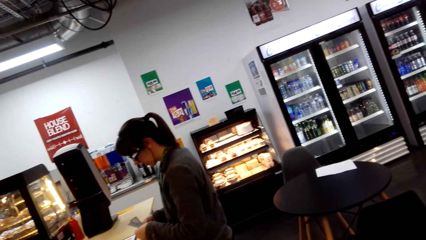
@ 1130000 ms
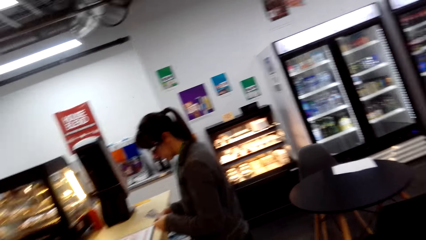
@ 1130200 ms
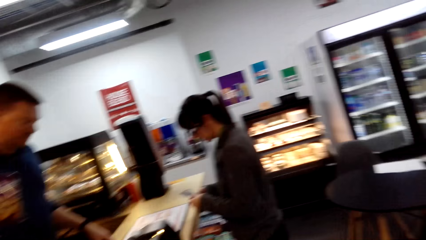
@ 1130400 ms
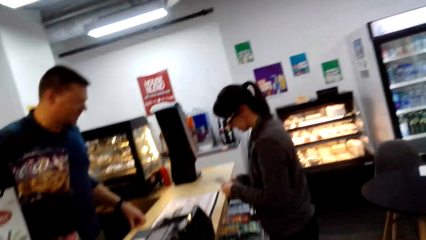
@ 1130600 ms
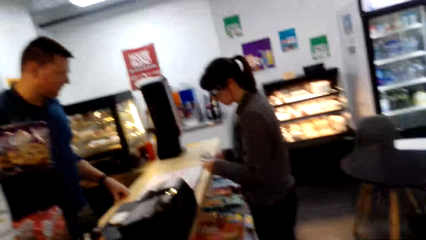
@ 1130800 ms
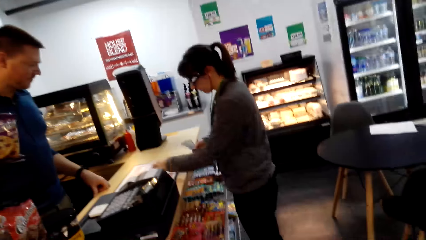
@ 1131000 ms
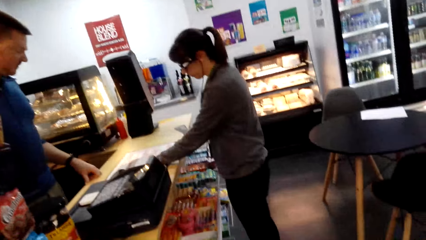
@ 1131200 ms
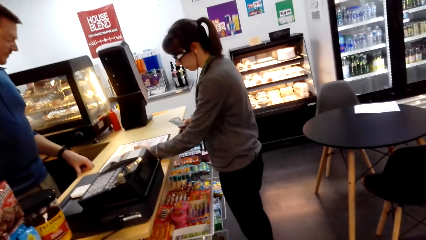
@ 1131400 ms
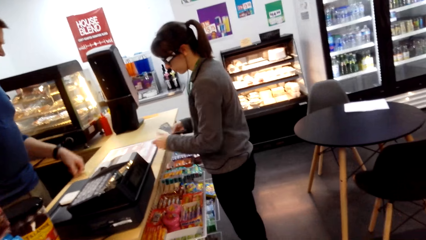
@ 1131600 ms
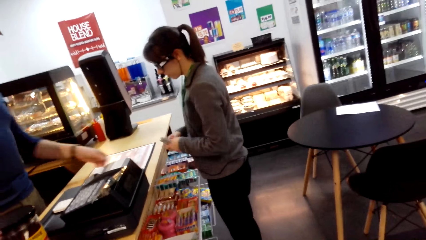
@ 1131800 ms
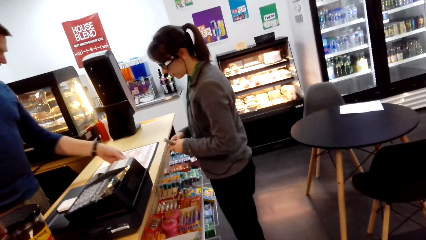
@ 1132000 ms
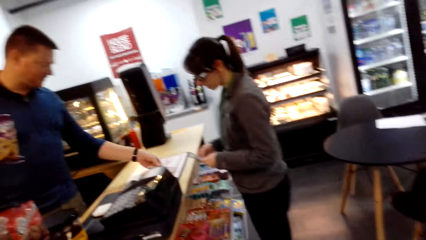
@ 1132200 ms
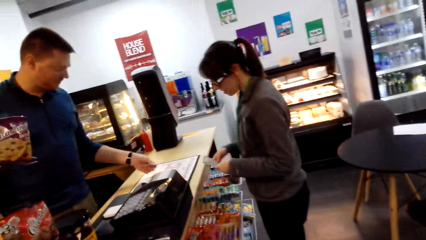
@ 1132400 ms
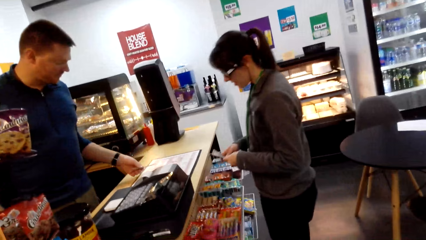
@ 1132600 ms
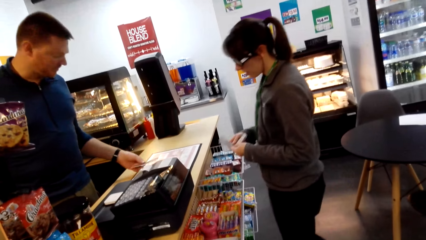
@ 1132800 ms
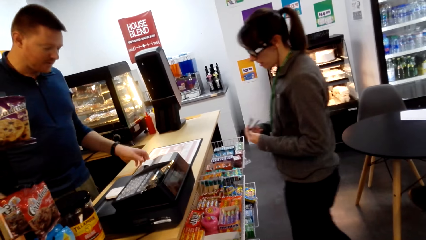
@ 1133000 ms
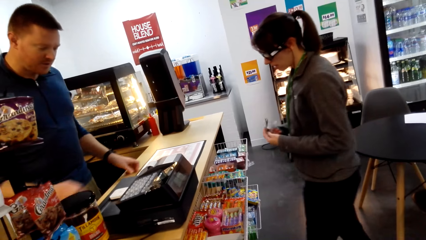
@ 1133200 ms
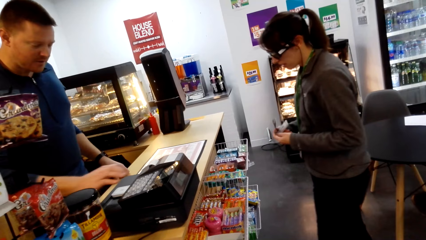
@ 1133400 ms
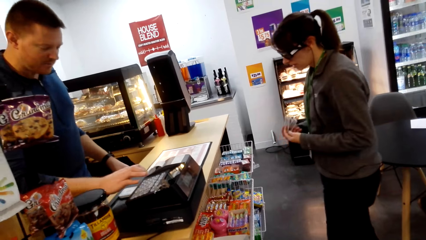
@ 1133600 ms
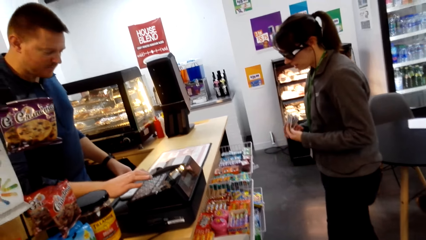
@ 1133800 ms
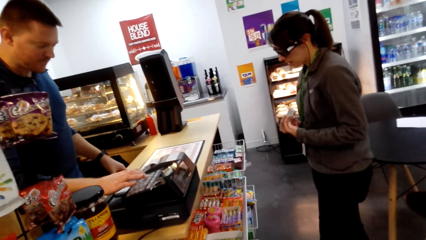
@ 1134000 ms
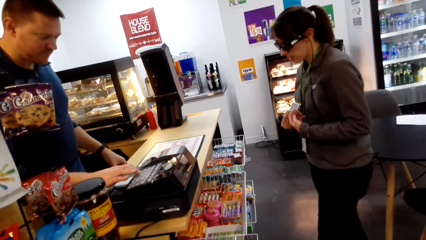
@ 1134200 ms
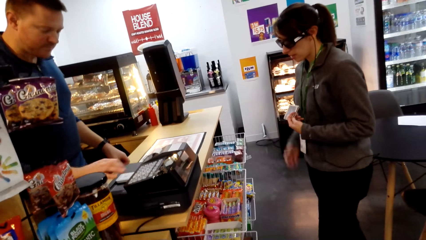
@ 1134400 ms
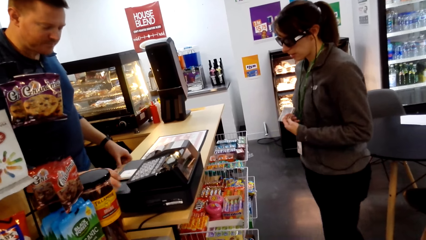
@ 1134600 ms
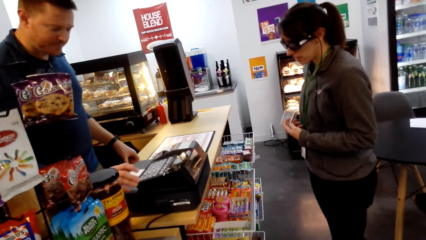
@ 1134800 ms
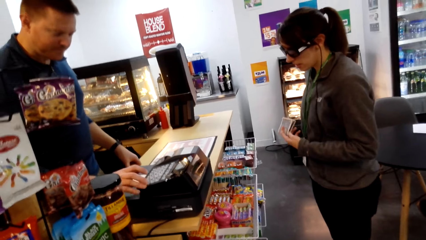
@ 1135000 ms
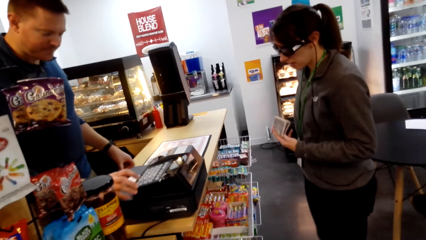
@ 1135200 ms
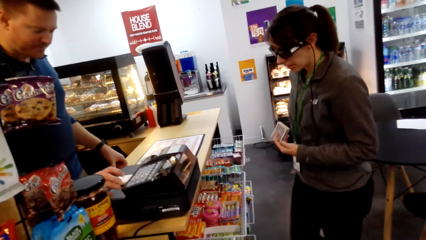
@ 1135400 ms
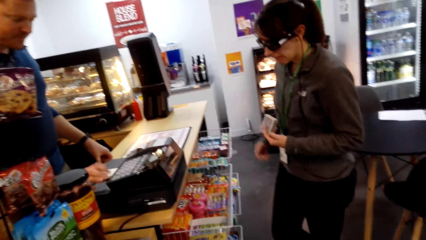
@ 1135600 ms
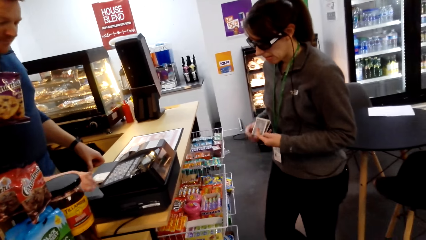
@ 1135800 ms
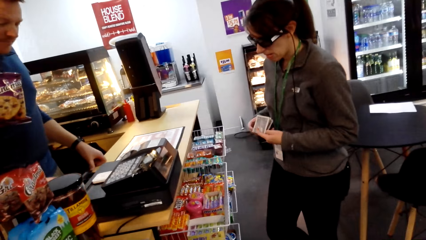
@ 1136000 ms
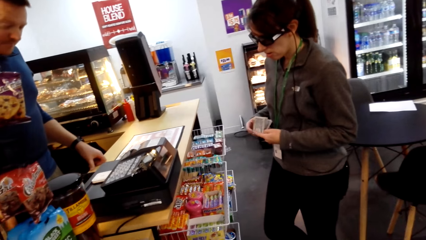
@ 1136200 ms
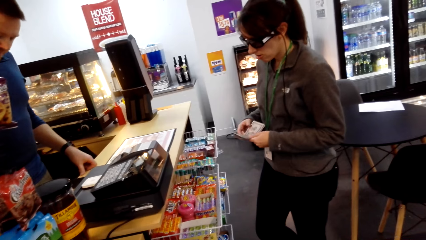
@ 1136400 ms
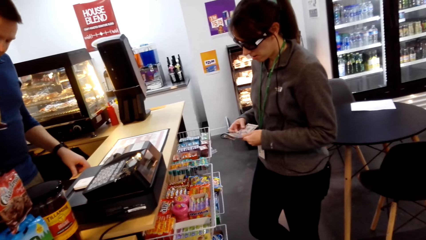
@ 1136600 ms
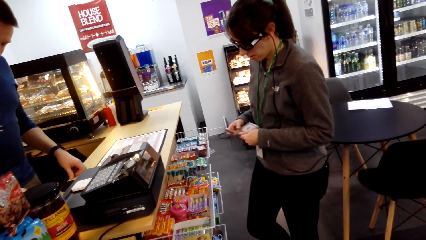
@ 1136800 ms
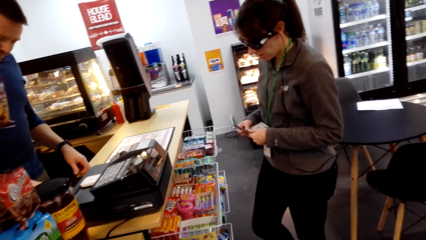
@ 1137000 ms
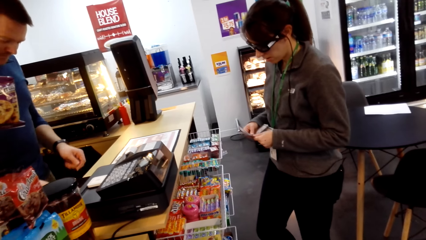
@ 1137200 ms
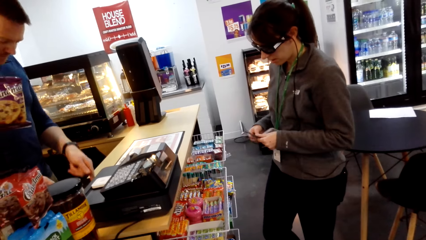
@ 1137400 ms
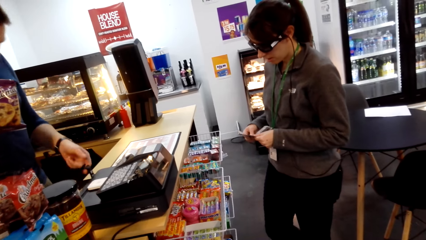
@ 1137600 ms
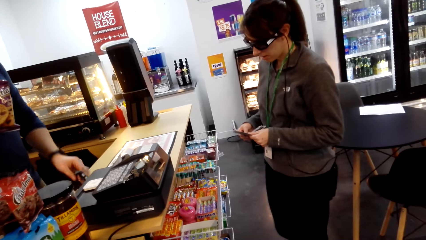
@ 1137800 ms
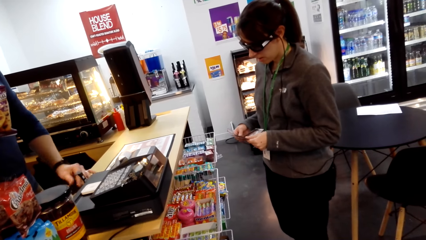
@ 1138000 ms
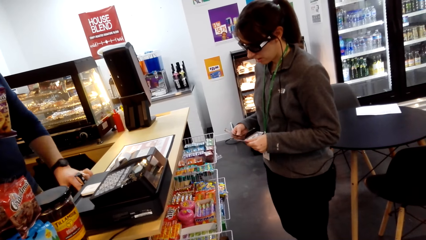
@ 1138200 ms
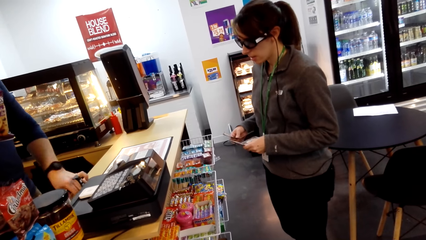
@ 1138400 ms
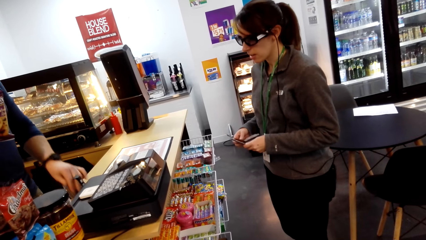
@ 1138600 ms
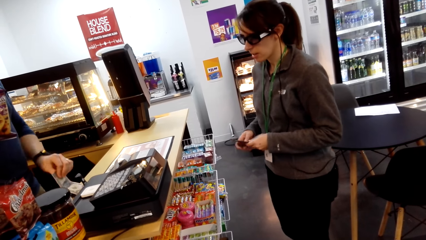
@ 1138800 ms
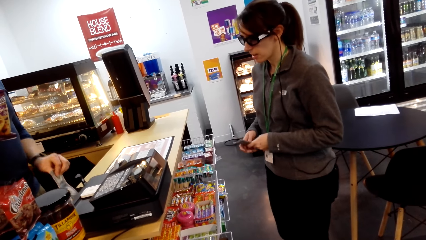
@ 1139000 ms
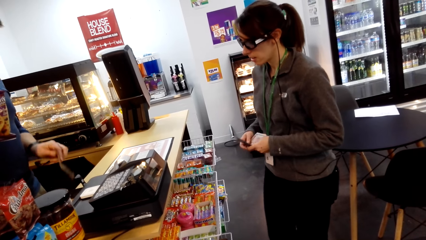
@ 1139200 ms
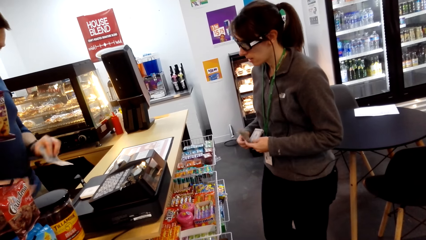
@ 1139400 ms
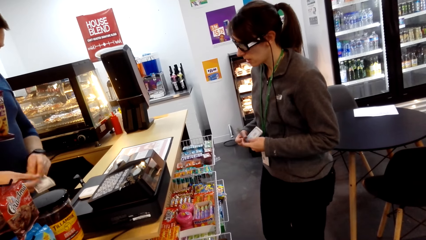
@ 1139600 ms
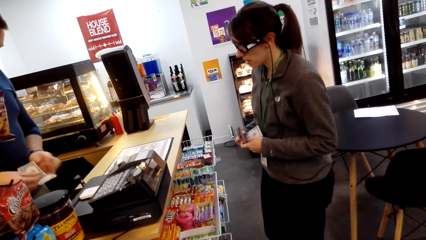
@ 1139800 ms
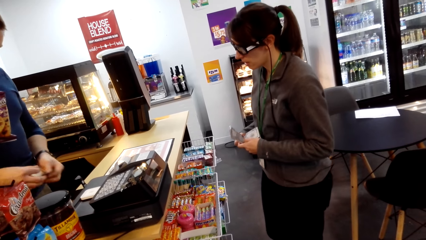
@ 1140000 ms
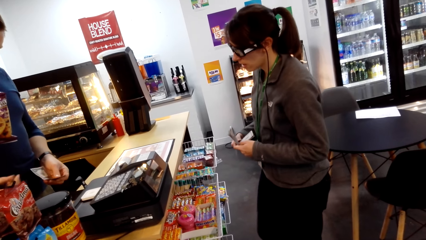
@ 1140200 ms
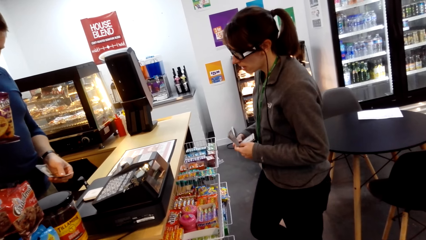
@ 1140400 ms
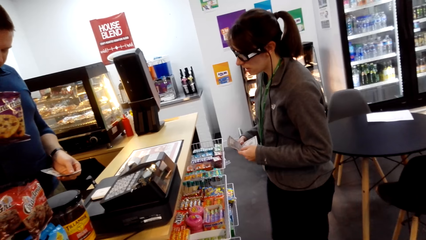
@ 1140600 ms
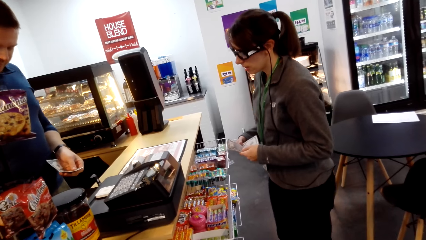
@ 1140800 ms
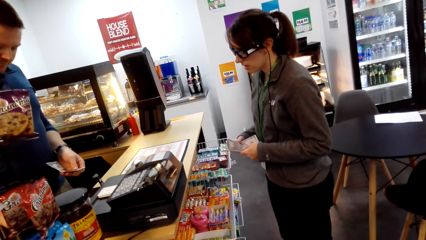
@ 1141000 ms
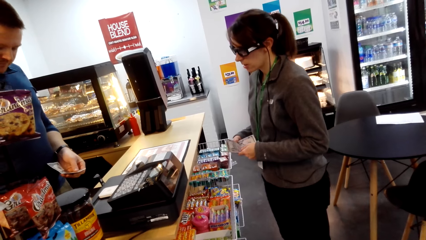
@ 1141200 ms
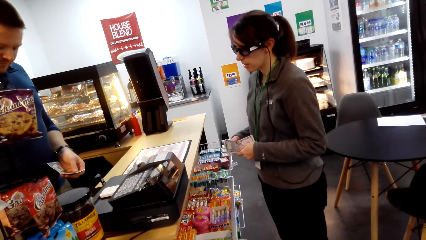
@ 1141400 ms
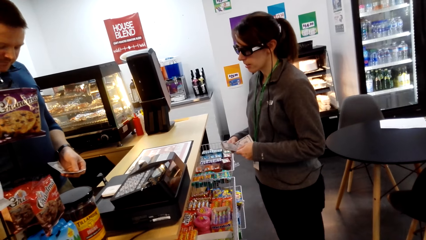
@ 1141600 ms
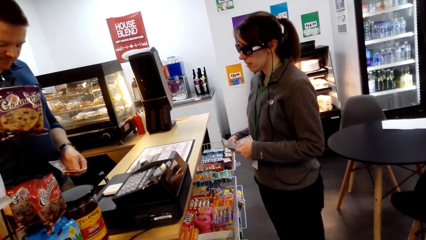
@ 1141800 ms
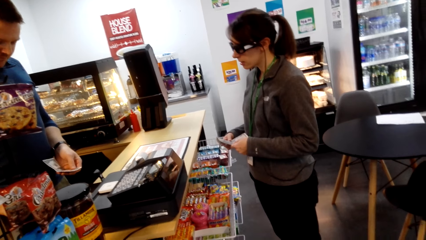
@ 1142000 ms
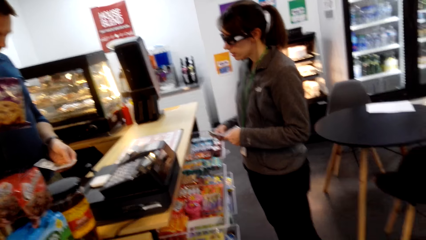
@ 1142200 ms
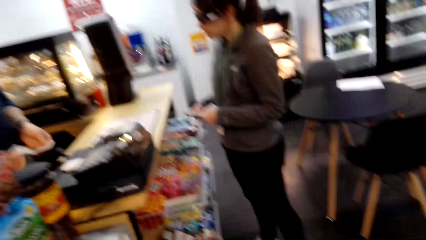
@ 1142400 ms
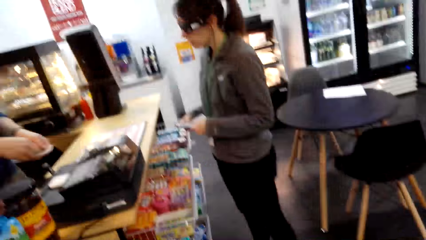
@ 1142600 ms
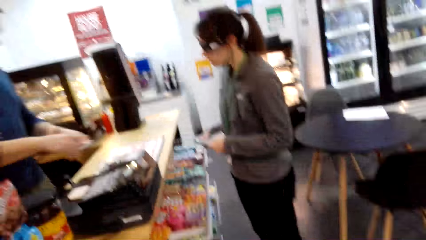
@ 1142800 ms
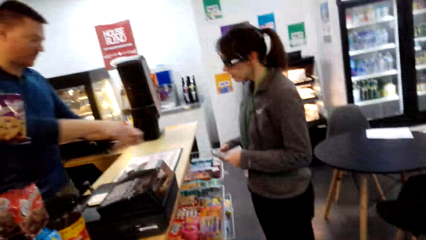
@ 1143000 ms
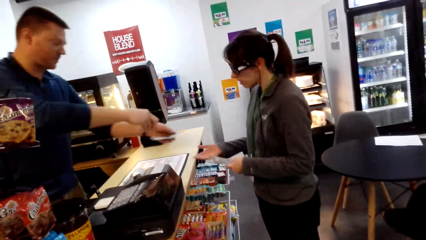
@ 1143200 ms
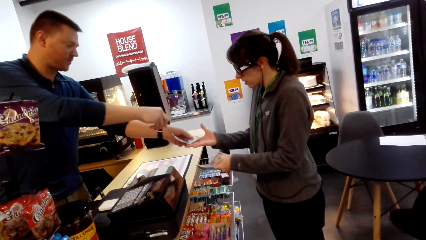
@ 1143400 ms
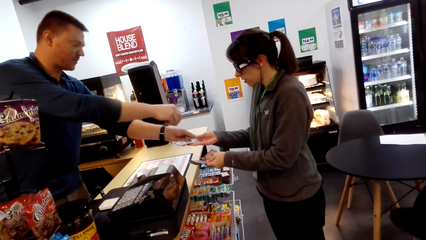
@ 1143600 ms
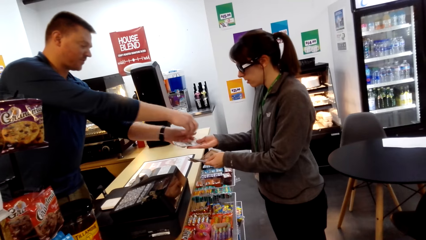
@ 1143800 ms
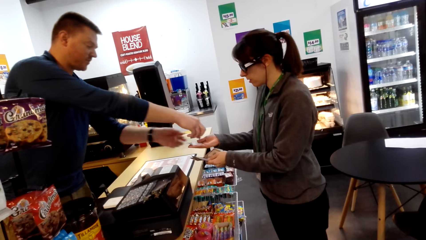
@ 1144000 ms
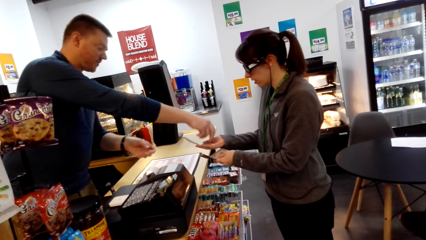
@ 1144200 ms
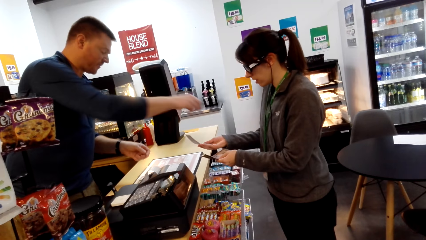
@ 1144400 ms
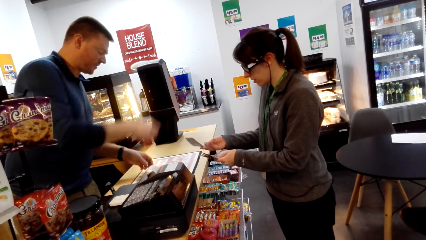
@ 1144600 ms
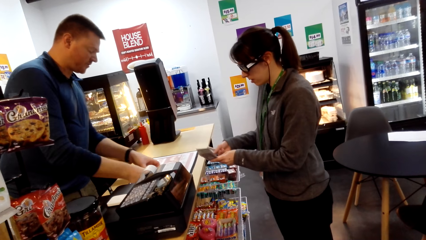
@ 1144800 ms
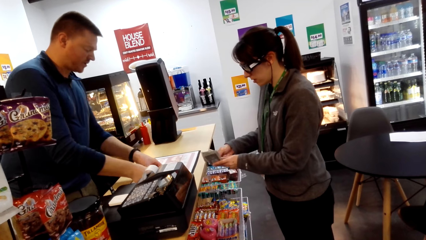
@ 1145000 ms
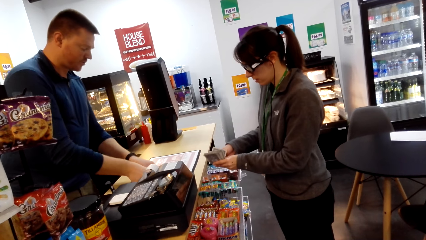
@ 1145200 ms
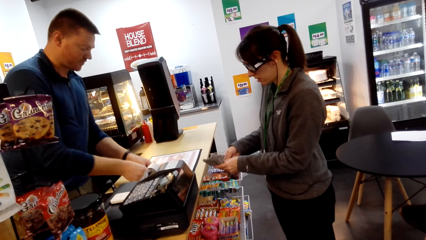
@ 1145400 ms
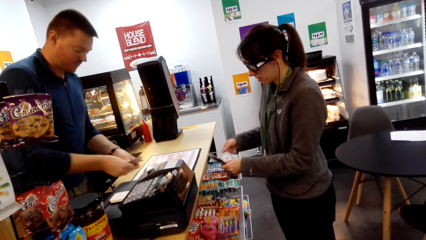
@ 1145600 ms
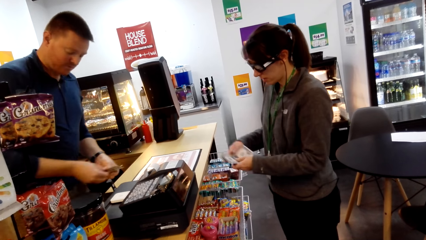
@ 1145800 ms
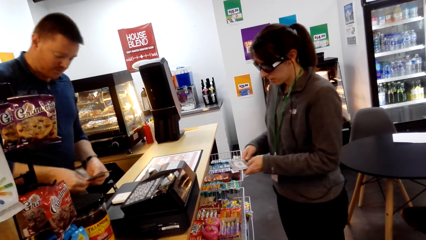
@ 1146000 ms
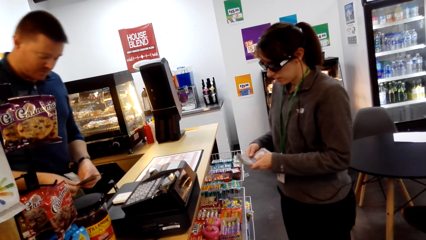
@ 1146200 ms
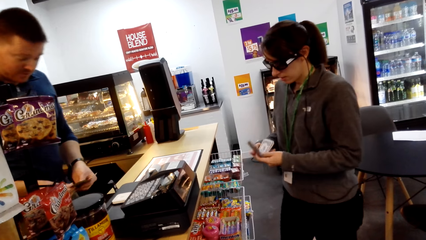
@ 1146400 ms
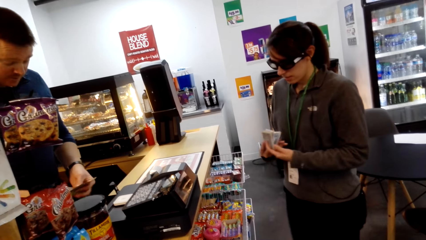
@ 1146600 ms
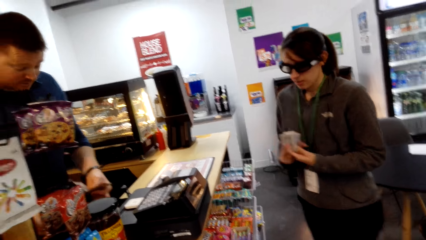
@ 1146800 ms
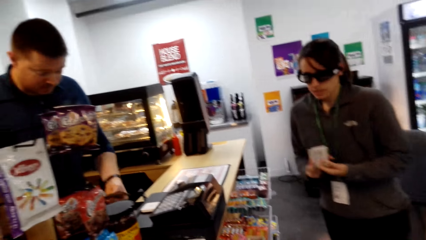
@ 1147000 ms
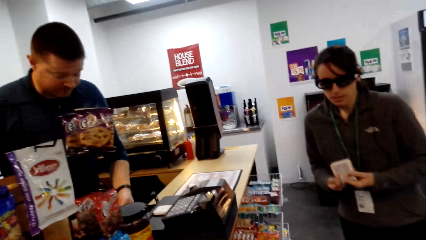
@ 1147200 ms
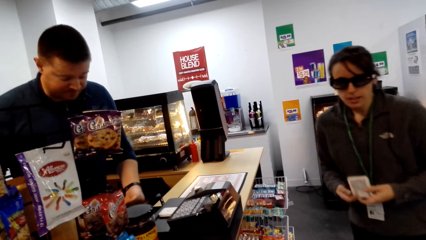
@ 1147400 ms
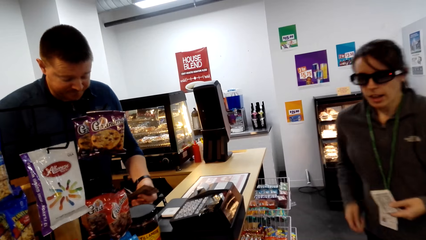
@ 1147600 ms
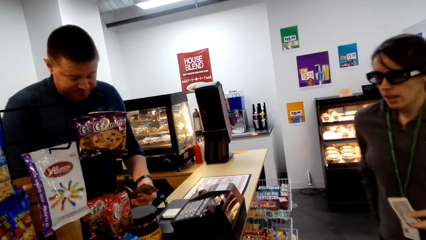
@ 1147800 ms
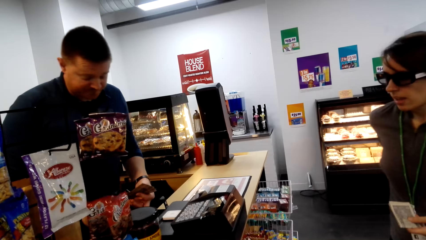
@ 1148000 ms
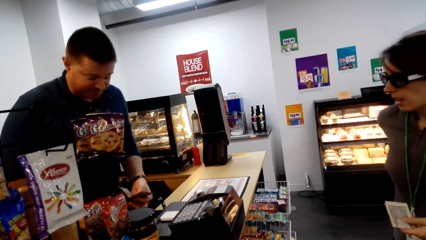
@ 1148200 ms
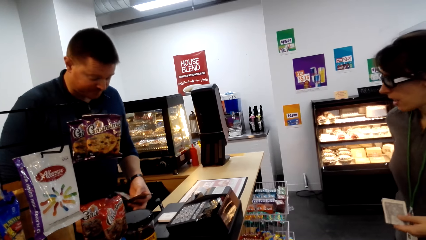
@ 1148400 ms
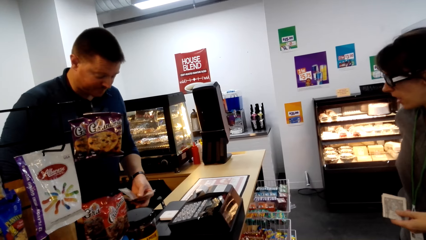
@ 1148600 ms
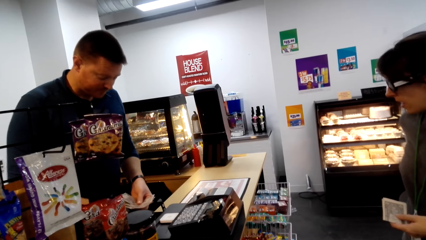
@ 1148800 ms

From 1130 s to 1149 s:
A cashier picks up the cash from the counter. A woman moves backwards. The cashier types on the bill counter, opens the cash drawer and takes out cash from the cash drawer. The cashier hands the cash change to the woman. The woman looks around.
